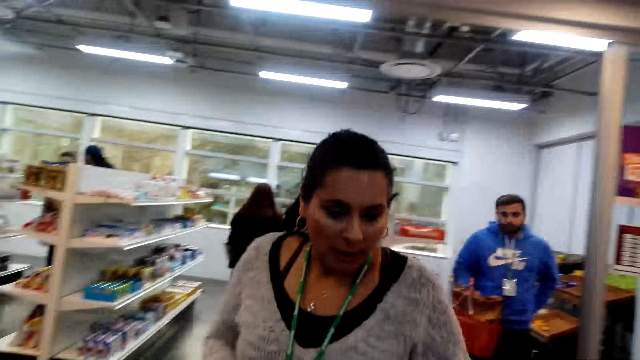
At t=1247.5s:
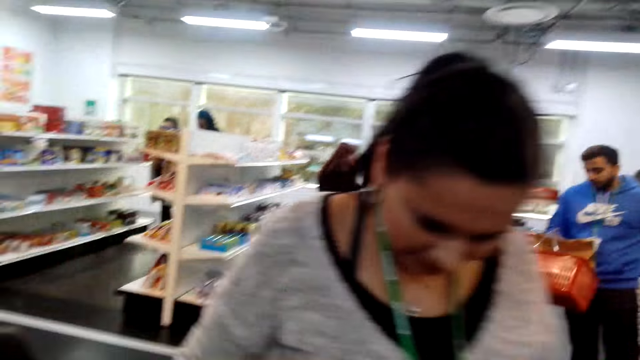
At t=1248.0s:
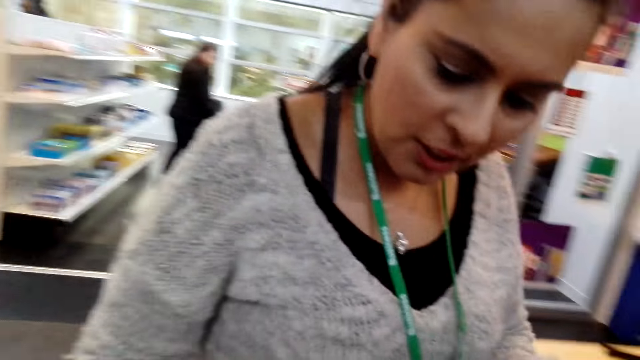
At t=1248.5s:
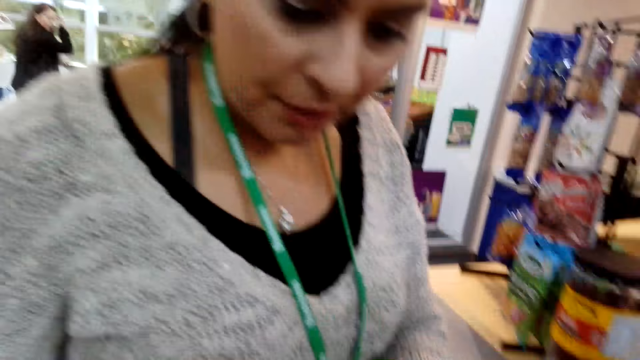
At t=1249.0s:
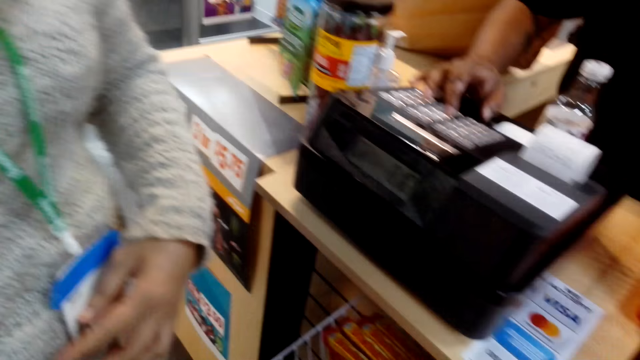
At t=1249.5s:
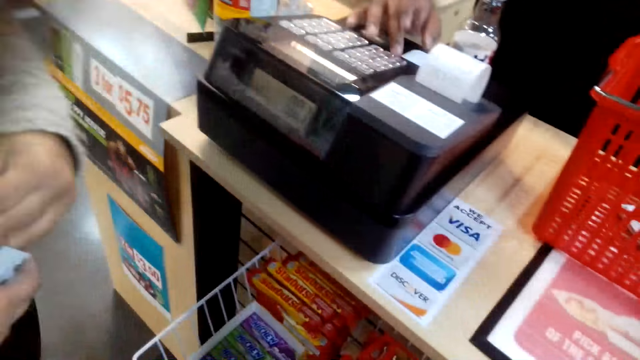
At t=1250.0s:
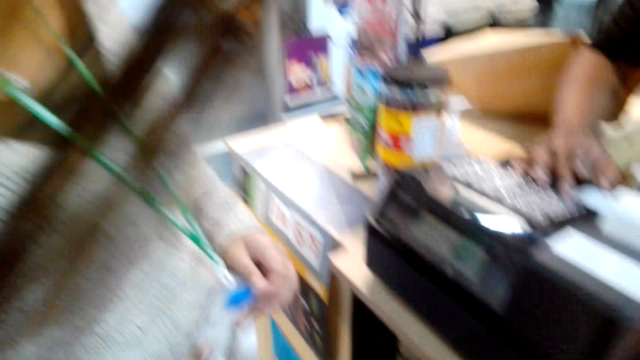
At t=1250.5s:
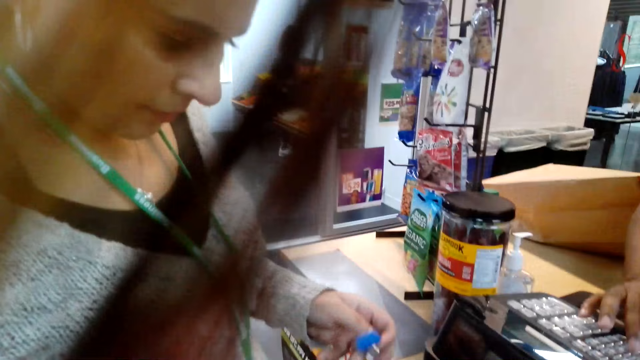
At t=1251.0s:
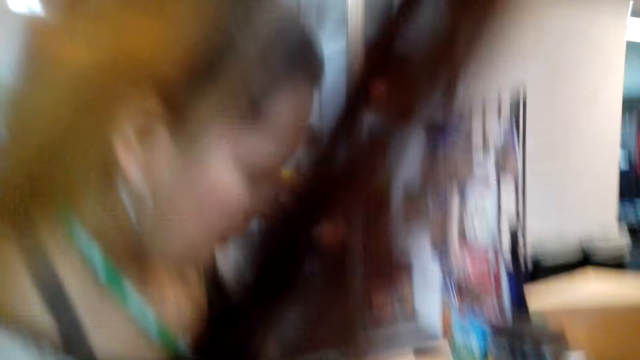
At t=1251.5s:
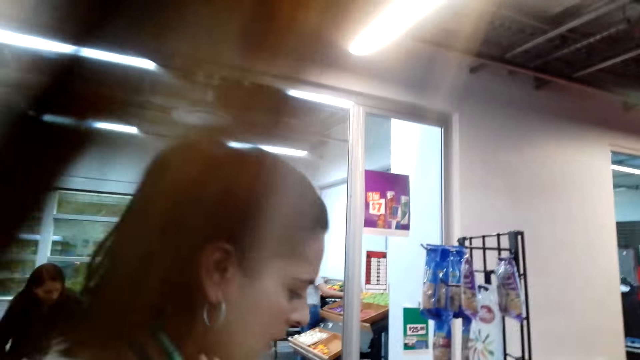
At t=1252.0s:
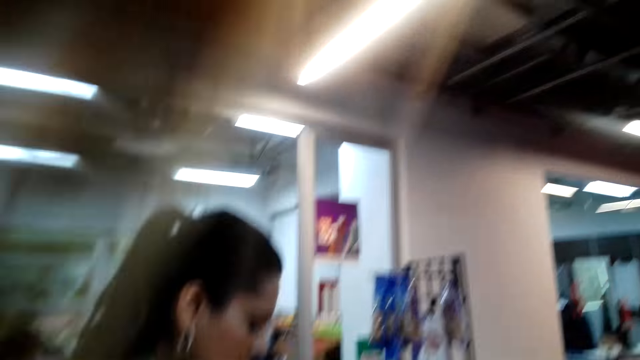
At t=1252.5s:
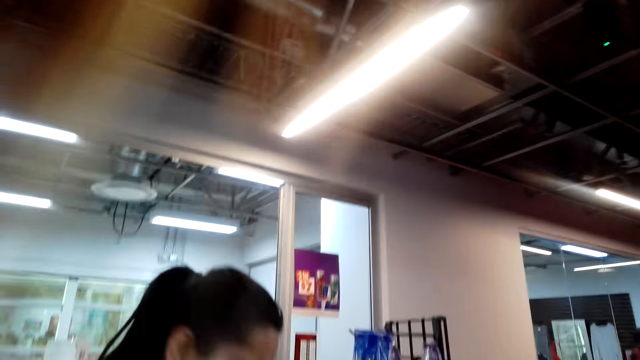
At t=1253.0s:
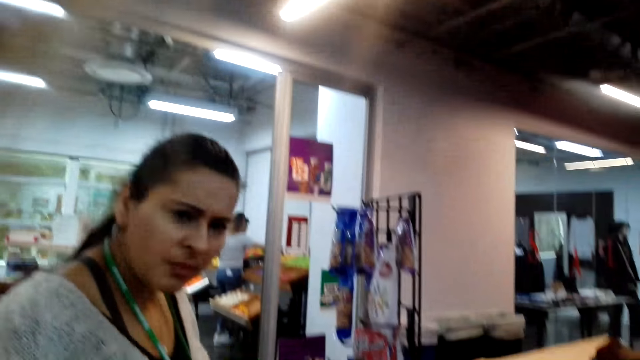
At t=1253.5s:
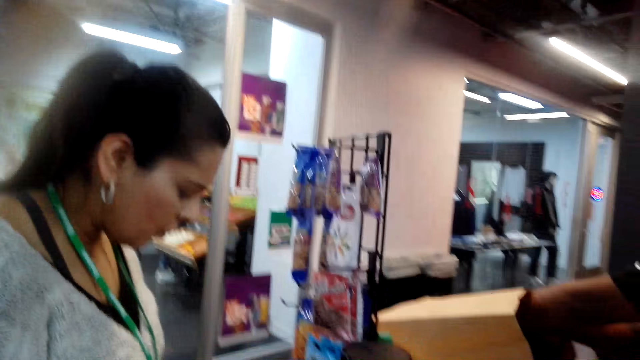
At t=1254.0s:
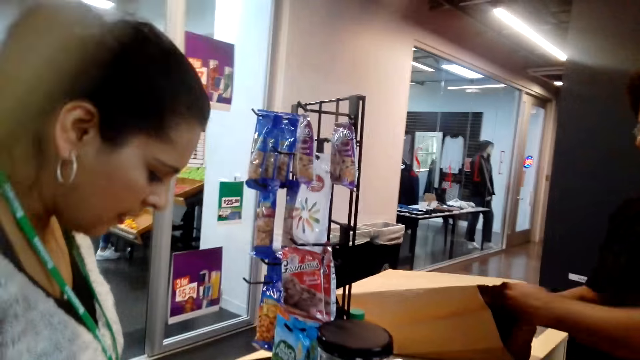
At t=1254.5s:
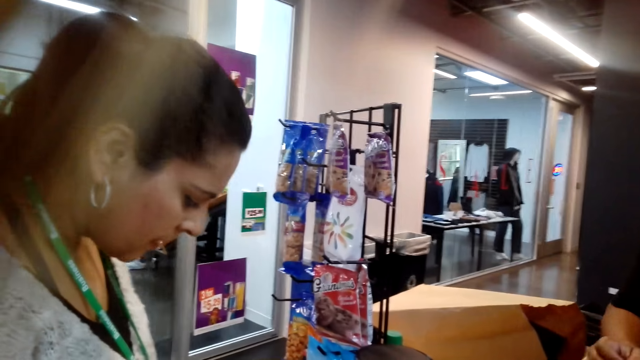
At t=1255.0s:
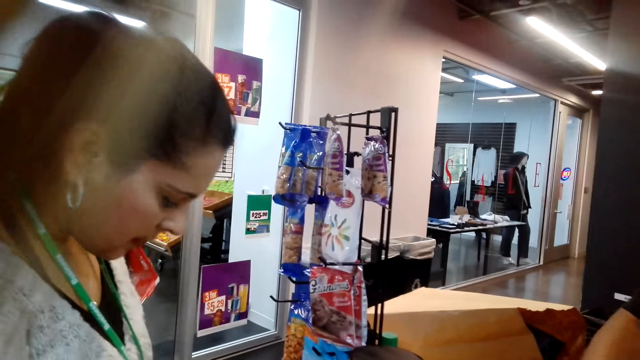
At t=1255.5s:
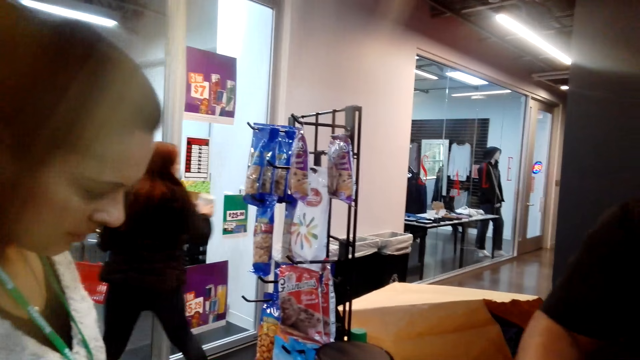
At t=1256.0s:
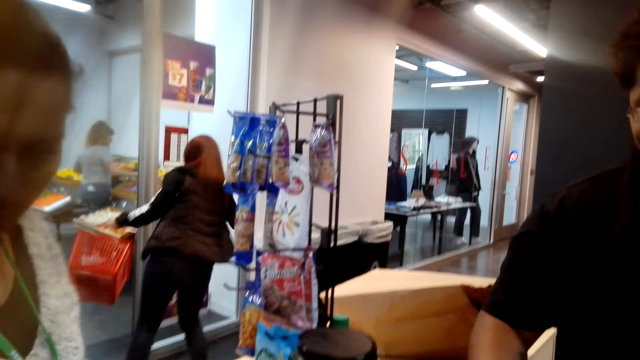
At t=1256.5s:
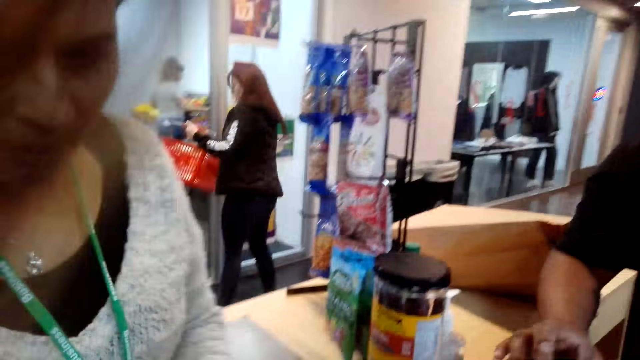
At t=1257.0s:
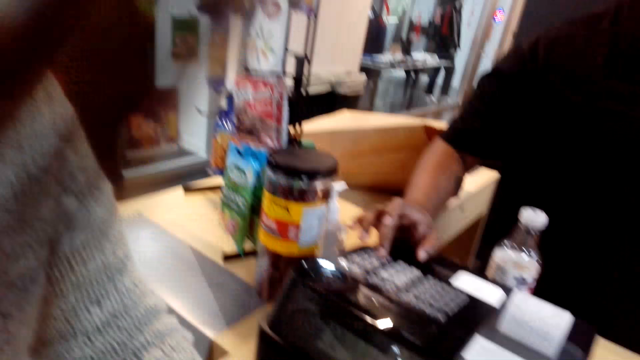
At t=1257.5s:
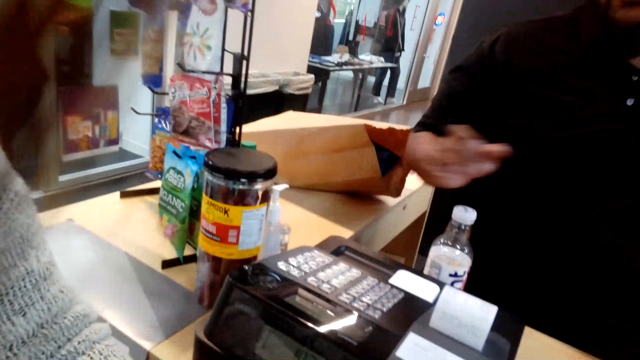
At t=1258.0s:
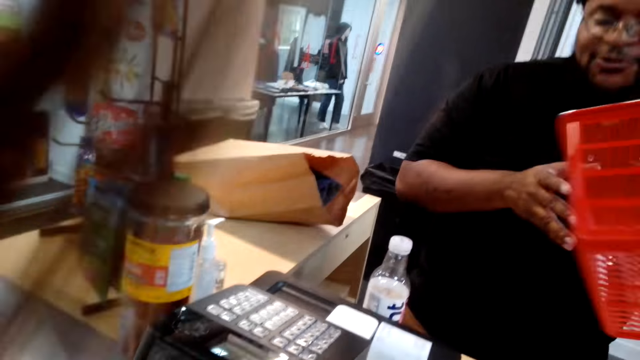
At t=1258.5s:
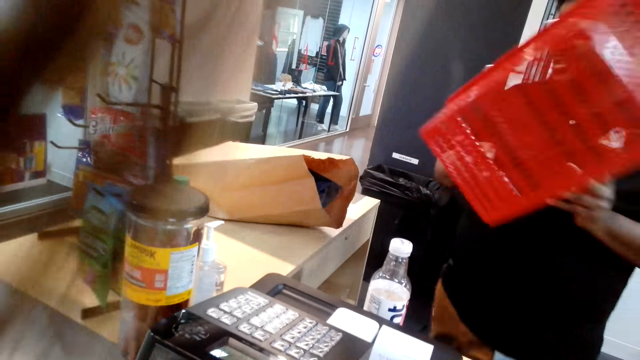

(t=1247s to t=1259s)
The lady interacts with the camera wearer and talks to the camera wearer. The cashier packs items in the carrier bag. A person walks around.

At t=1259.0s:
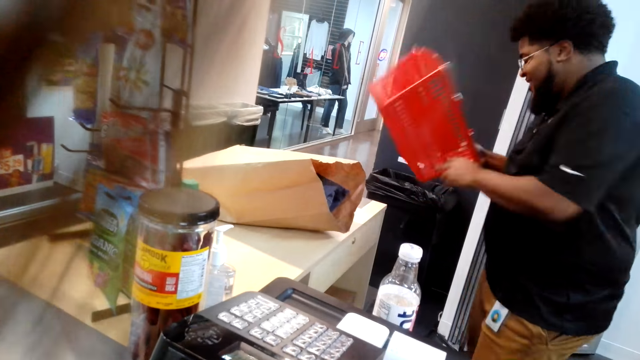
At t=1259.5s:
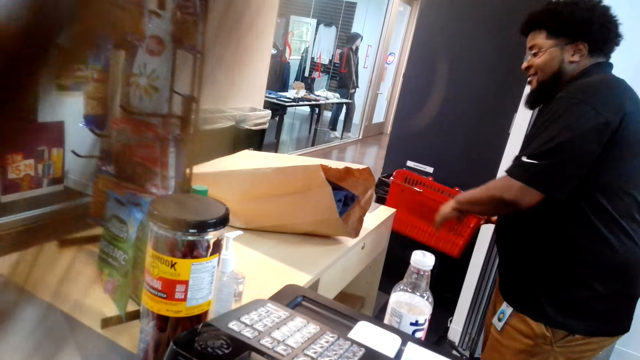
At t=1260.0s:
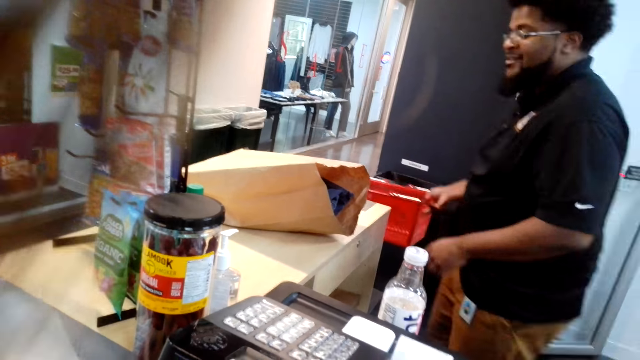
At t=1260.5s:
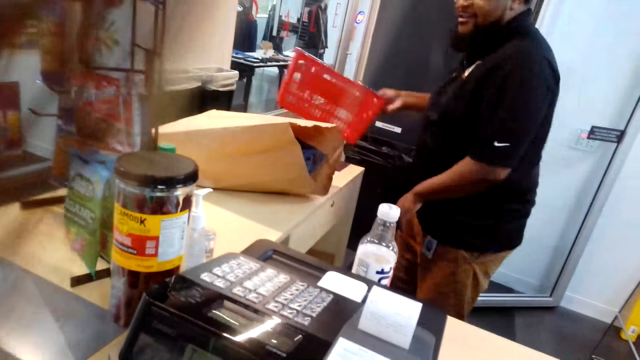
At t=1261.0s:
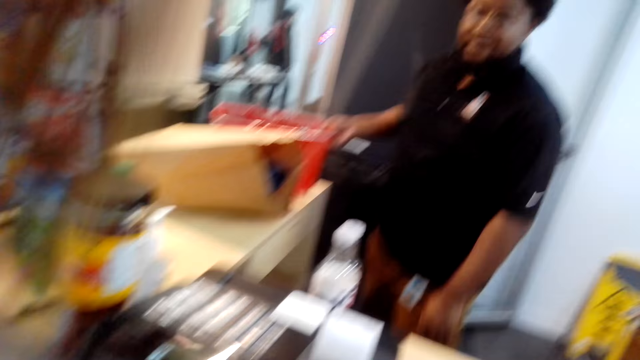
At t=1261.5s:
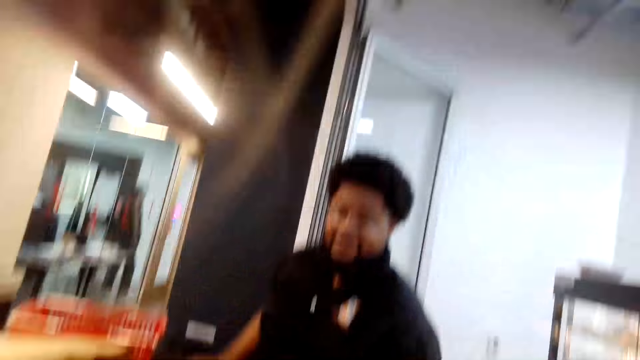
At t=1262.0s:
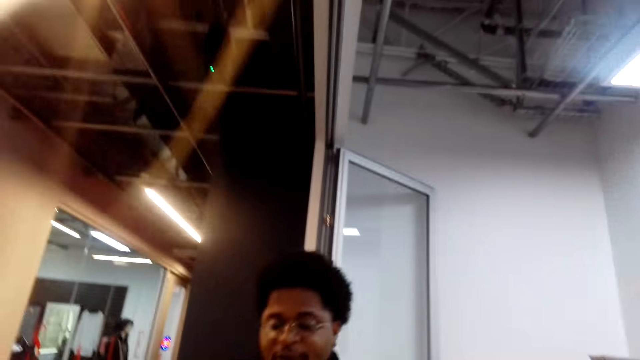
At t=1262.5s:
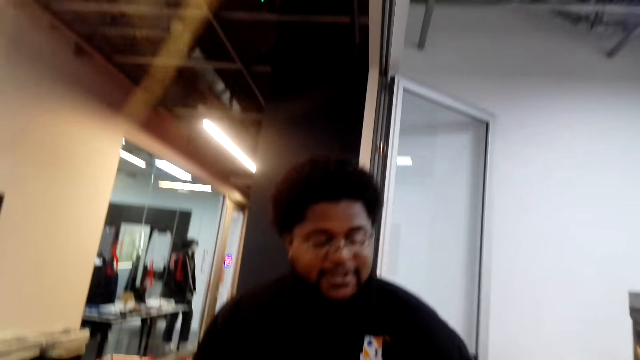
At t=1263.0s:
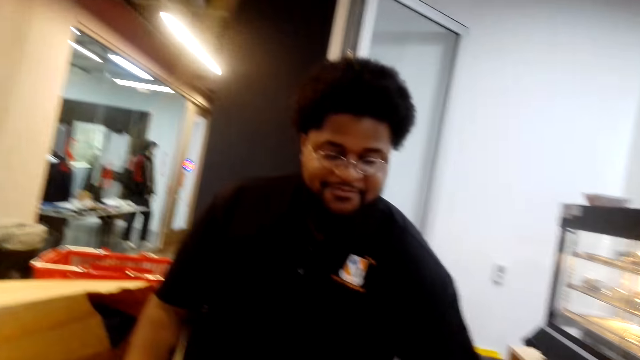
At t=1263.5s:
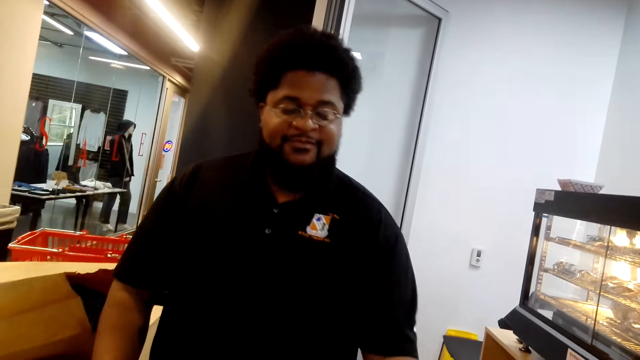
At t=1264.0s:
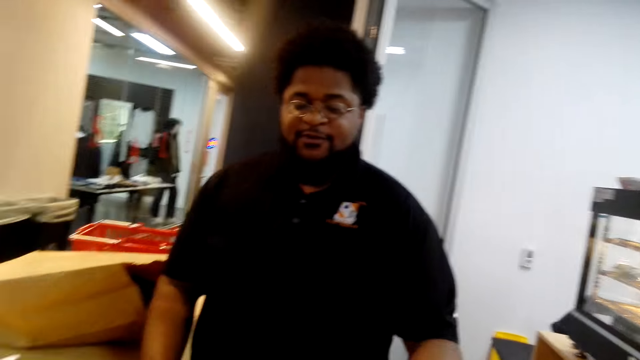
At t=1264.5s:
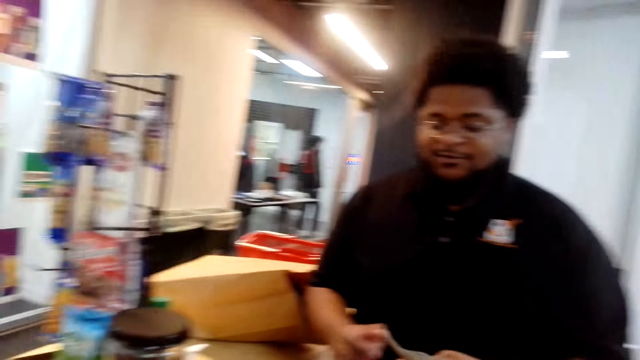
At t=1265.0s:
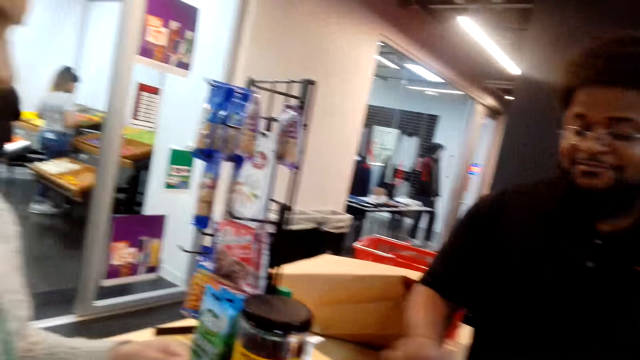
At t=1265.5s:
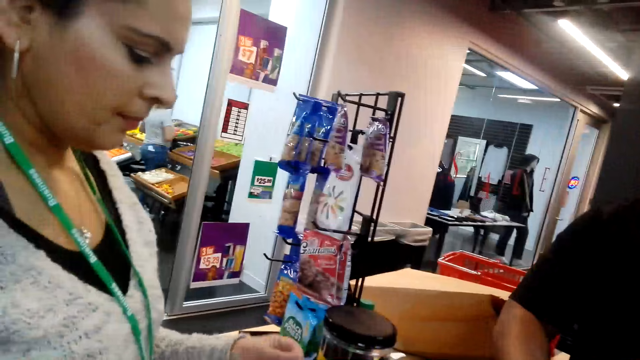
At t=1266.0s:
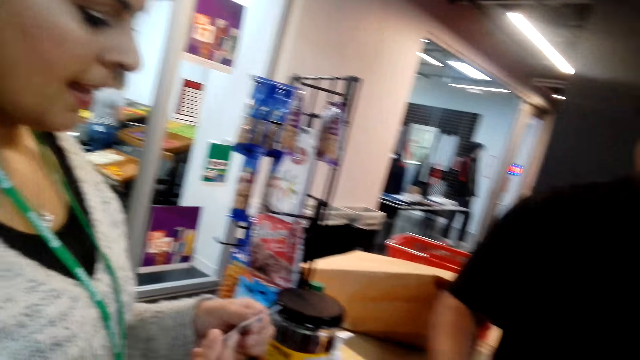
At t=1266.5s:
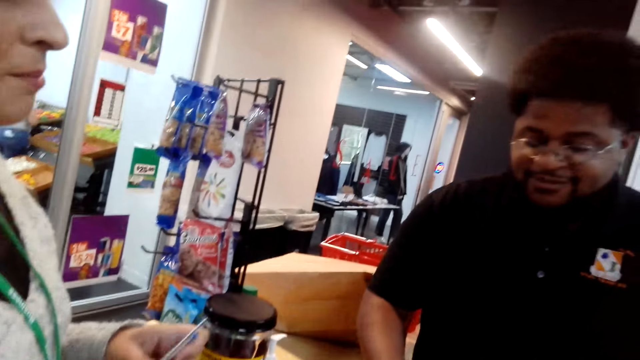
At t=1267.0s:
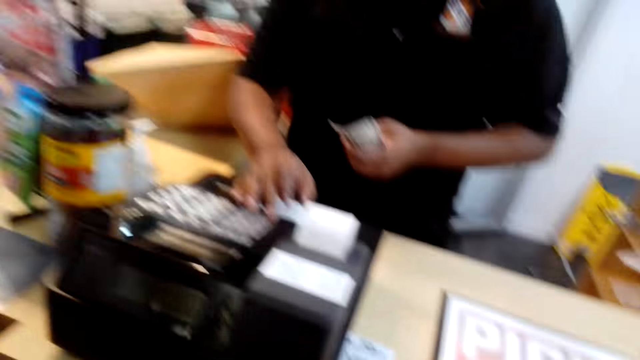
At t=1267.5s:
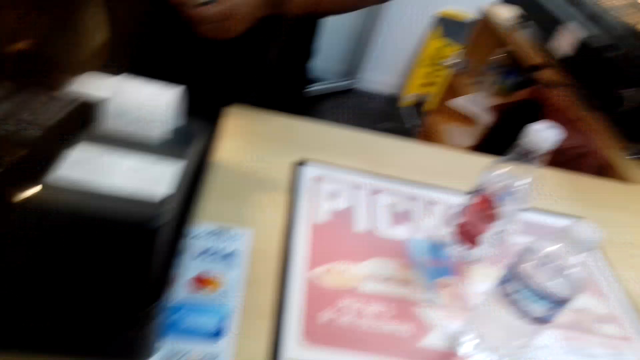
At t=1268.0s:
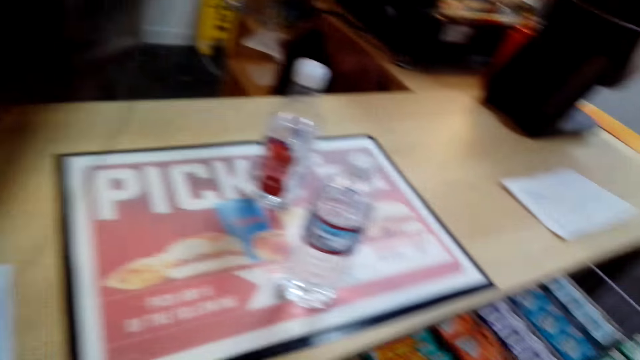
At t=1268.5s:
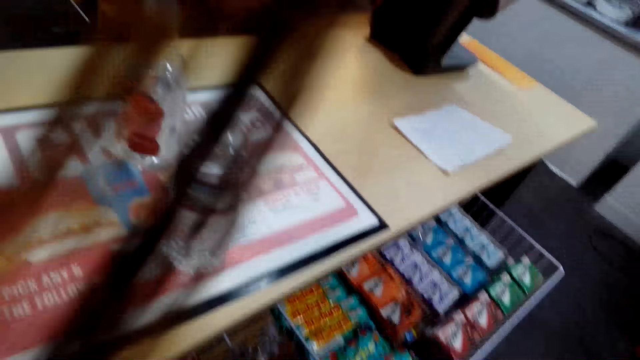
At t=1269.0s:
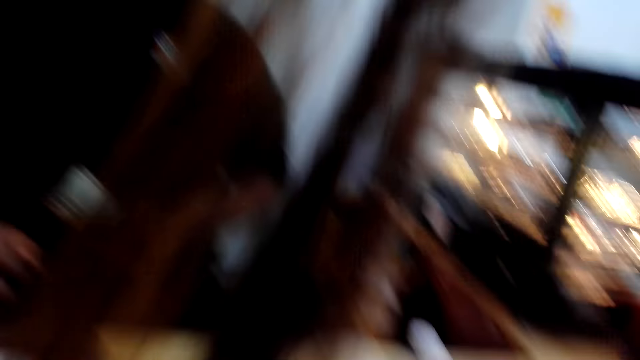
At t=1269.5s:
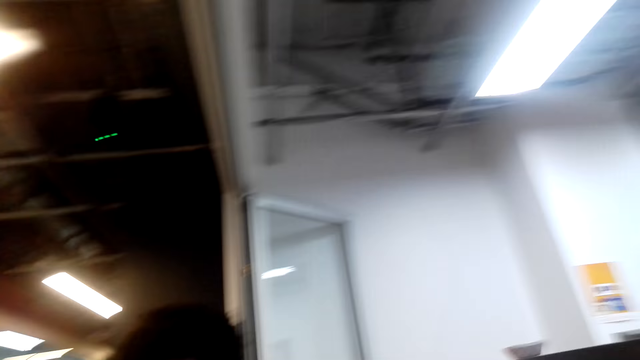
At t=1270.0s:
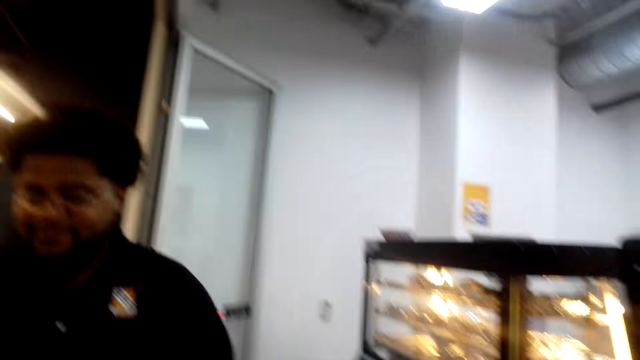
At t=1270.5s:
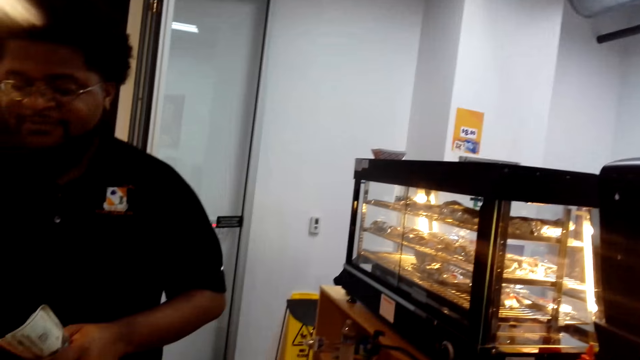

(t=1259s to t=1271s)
The cashier takes the basket, places the shopping basket on the table and communicates to the camera wearer. The cashier presses the cash register. The camera wearer looks at bottled water on the table. They look around.
